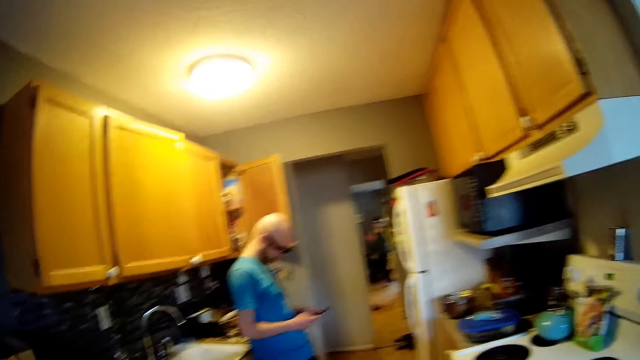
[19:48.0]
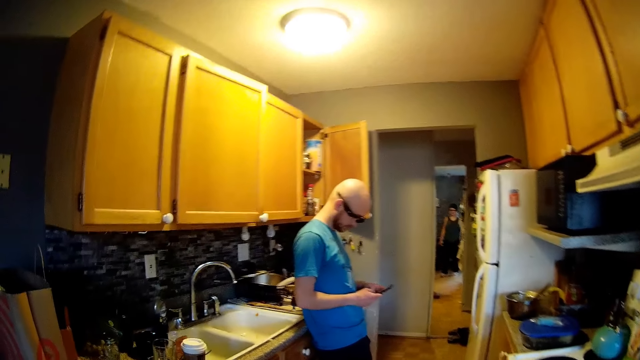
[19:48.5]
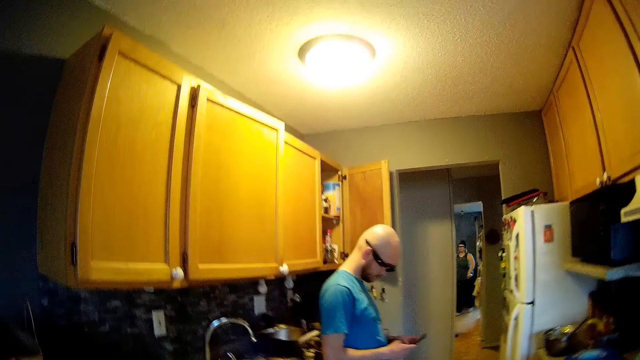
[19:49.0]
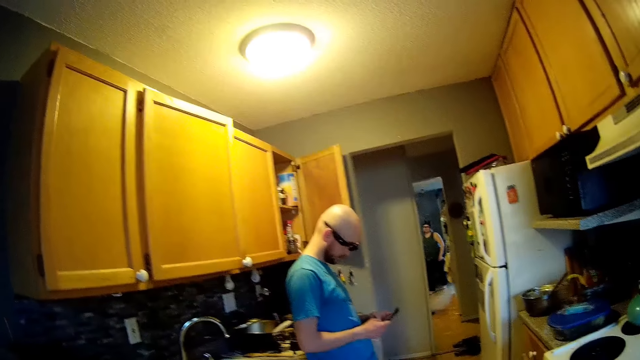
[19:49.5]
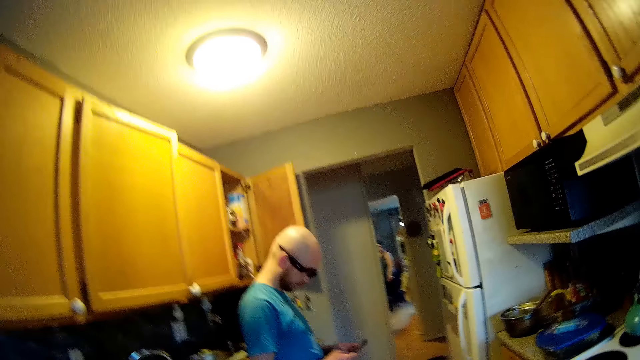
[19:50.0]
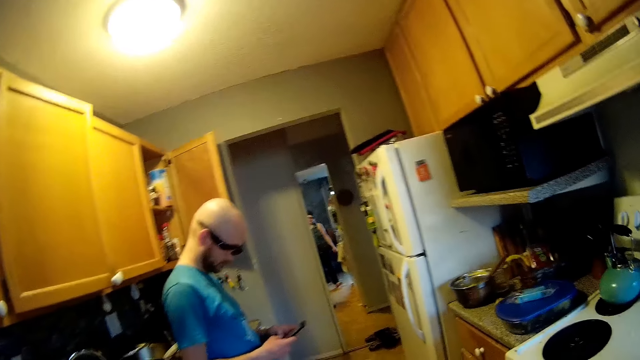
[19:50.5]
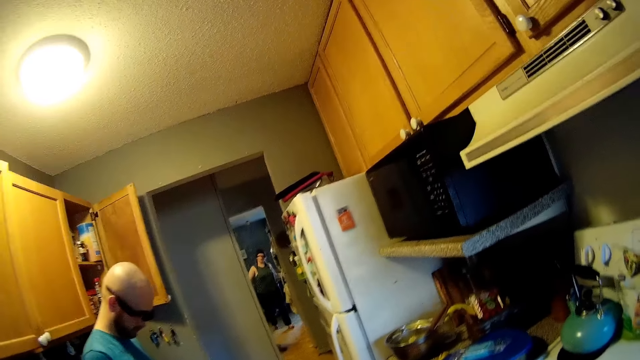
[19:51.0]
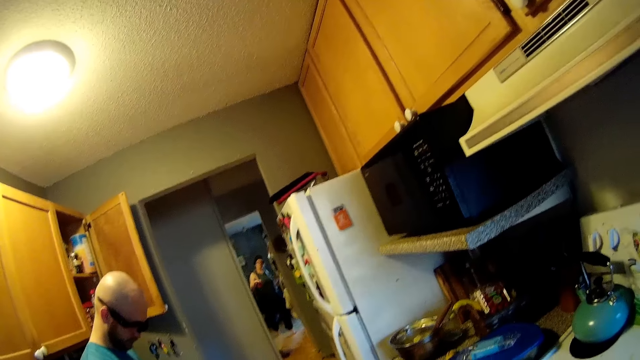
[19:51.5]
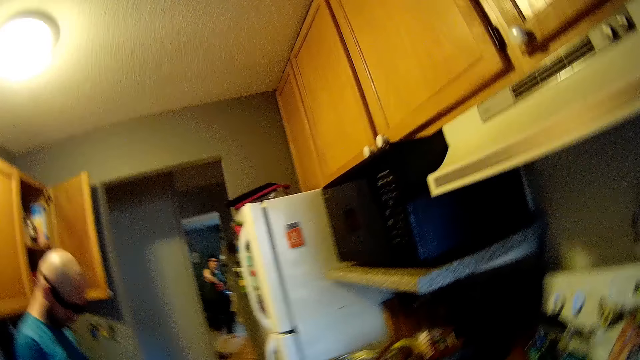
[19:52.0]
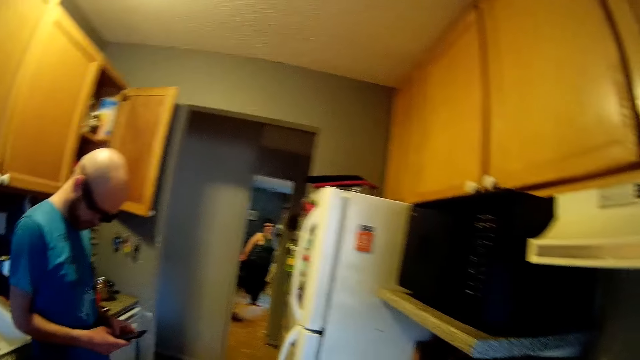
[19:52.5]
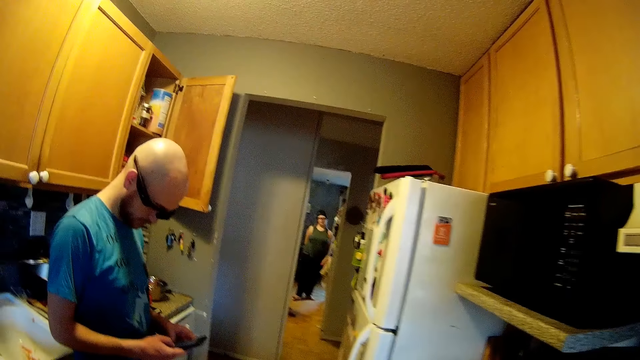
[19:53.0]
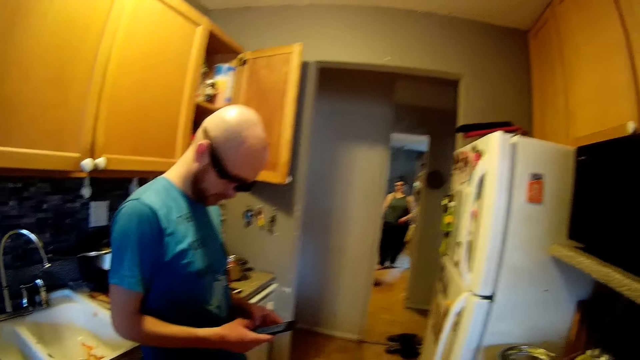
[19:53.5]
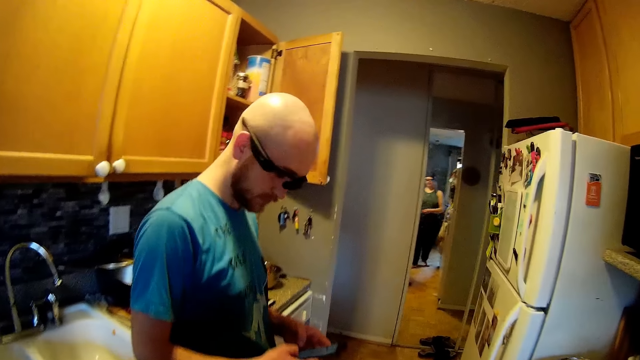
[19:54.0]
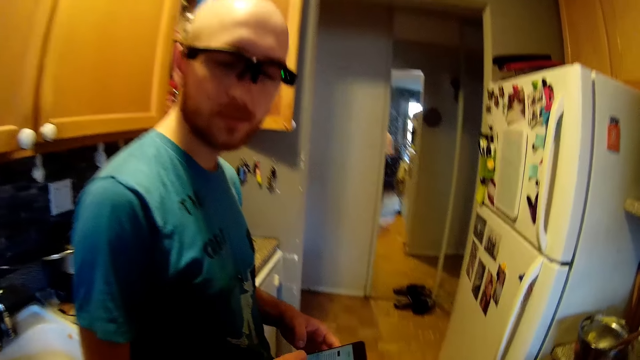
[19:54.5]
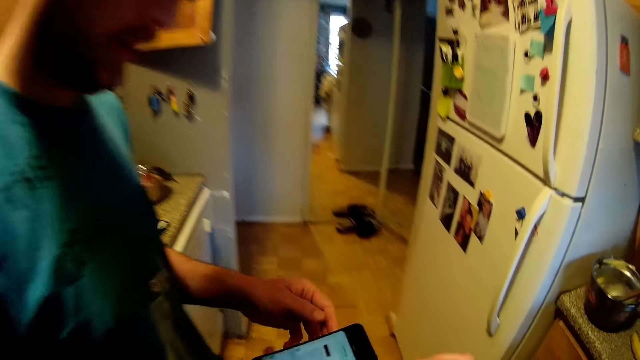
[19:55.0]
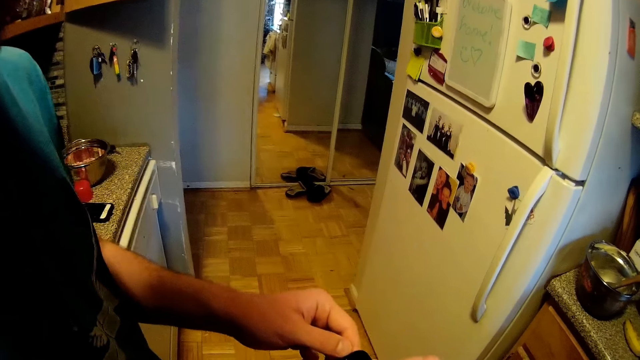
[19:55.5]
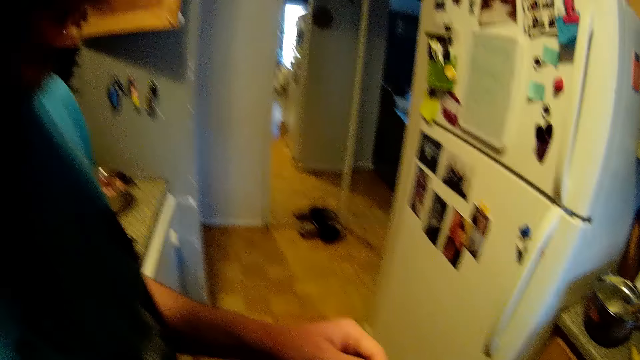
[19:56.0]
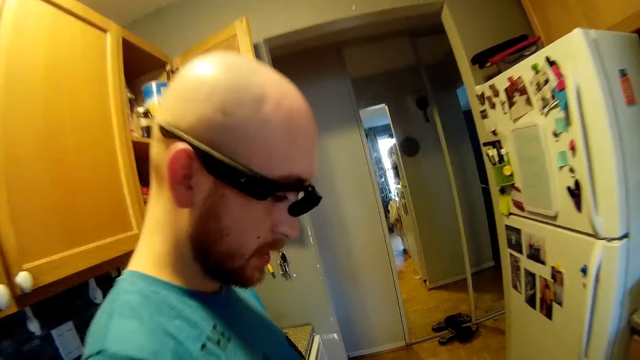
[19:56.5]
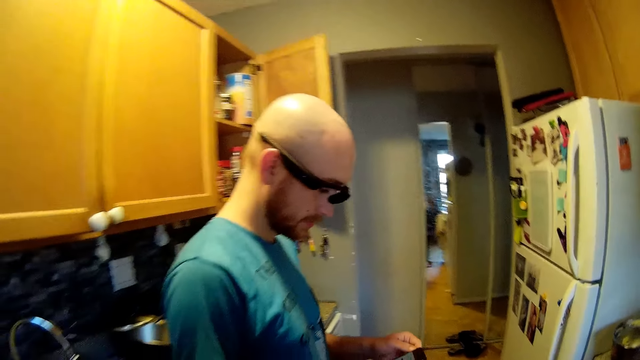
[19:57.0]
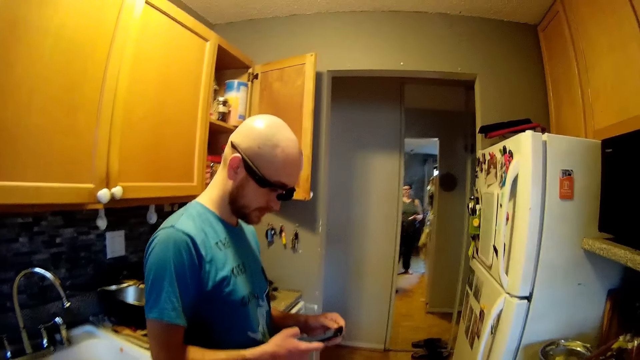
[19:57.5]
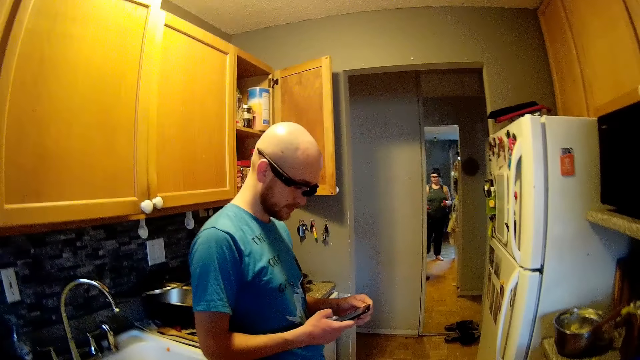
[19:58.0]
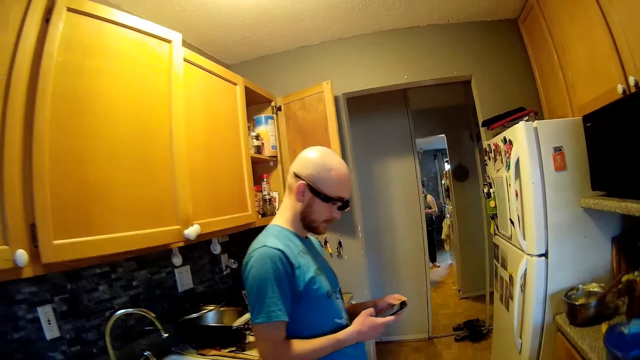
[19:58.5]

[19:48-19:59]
The camera wearer holds the bottle with her right hand. She interacts with the man. She speaks to the man. The man uses his phone. The camera wearer moves backward.

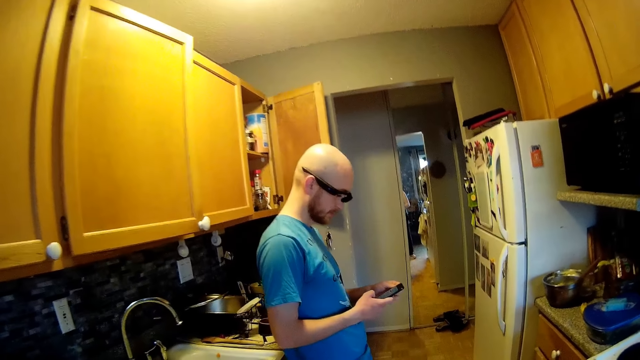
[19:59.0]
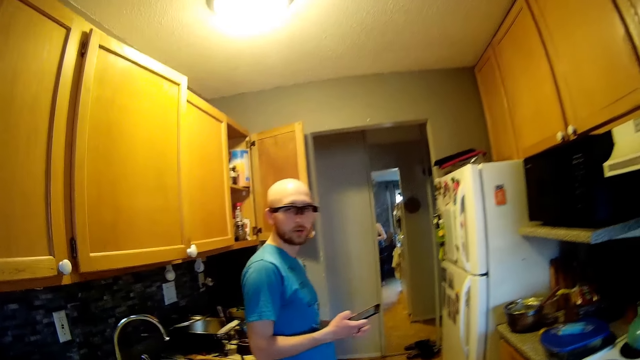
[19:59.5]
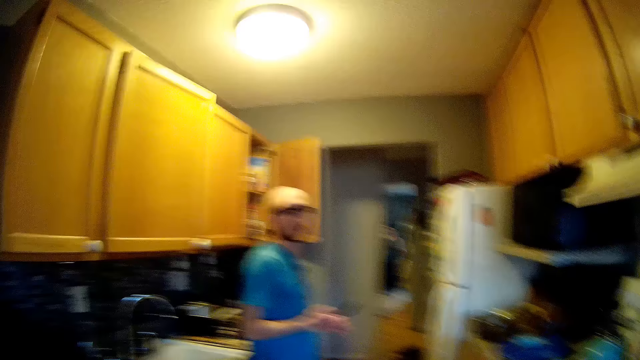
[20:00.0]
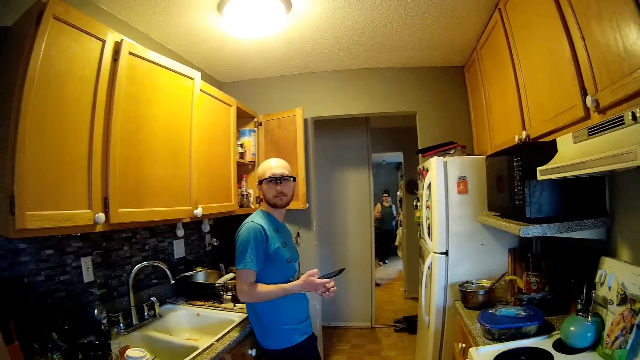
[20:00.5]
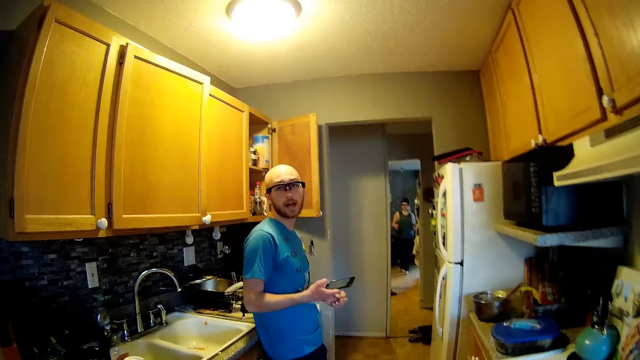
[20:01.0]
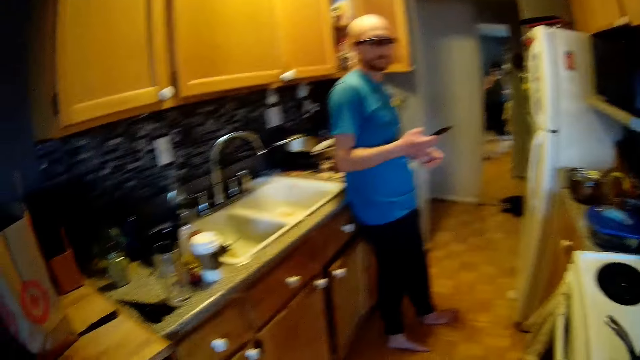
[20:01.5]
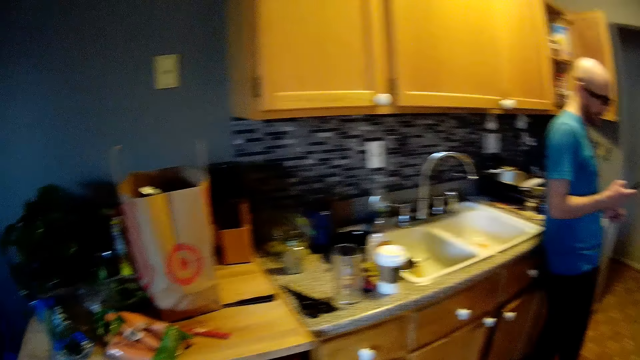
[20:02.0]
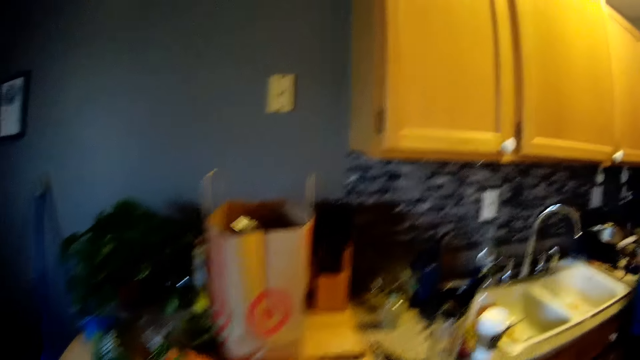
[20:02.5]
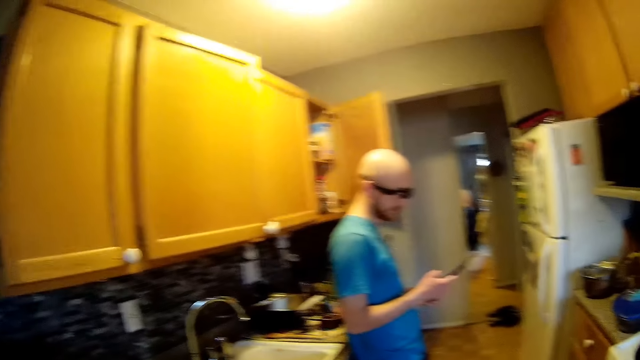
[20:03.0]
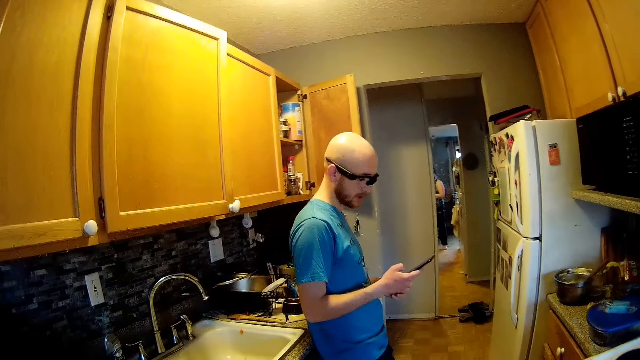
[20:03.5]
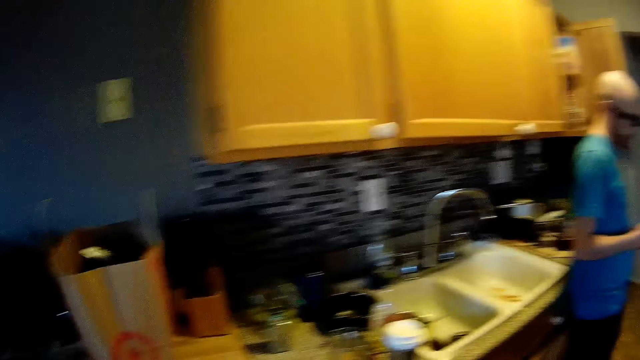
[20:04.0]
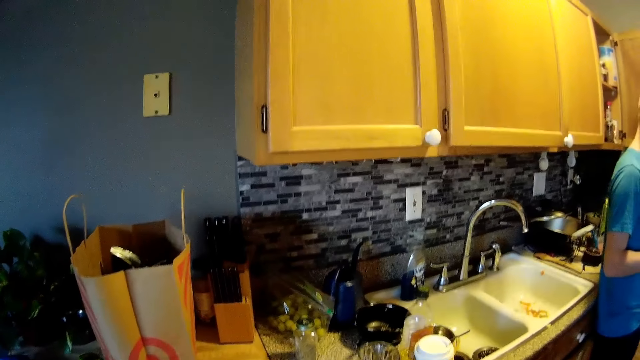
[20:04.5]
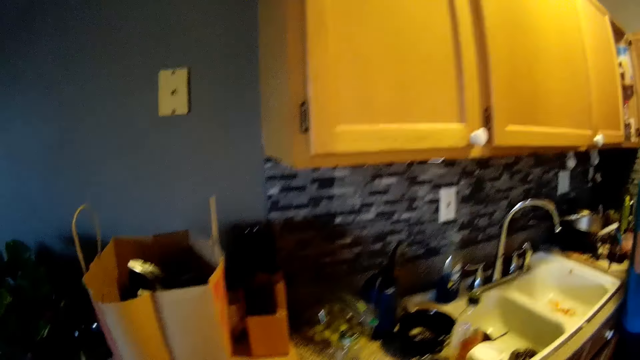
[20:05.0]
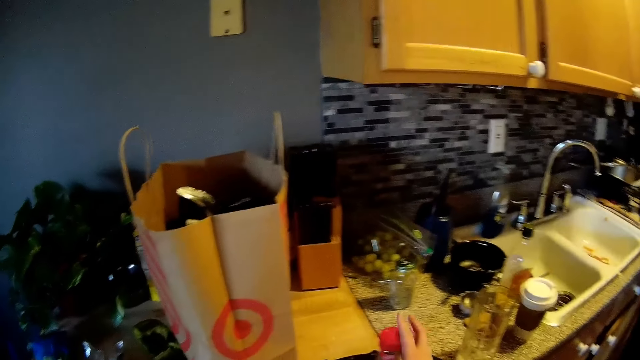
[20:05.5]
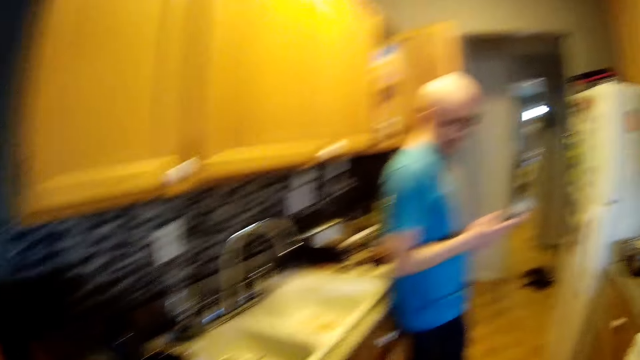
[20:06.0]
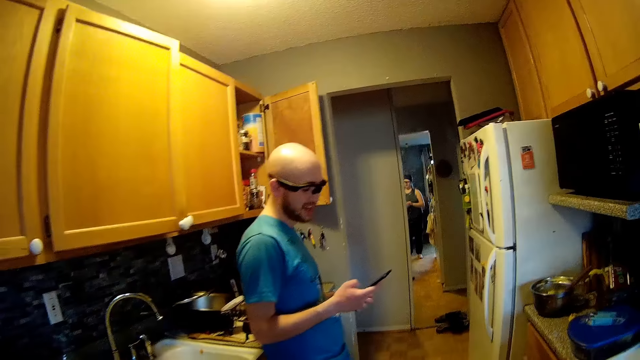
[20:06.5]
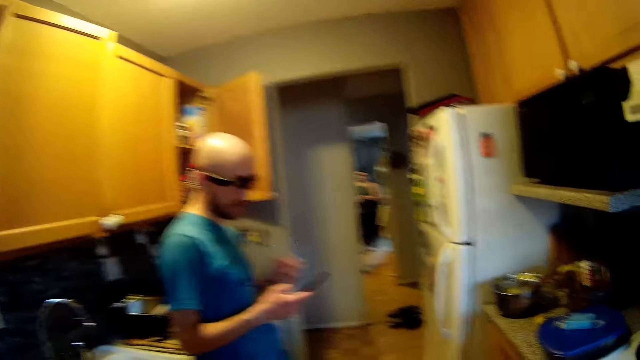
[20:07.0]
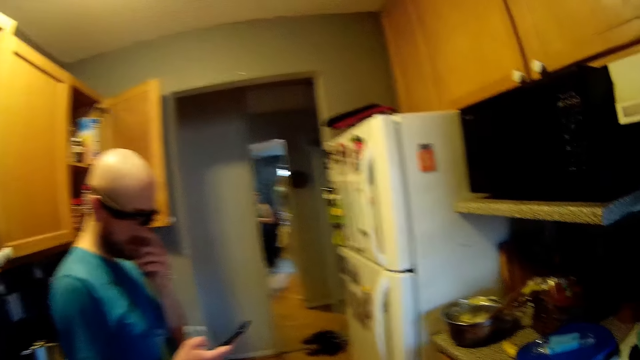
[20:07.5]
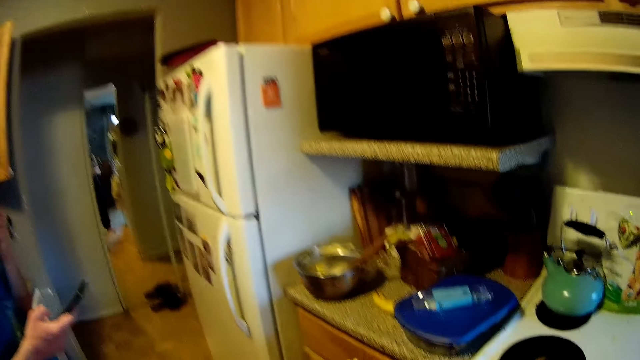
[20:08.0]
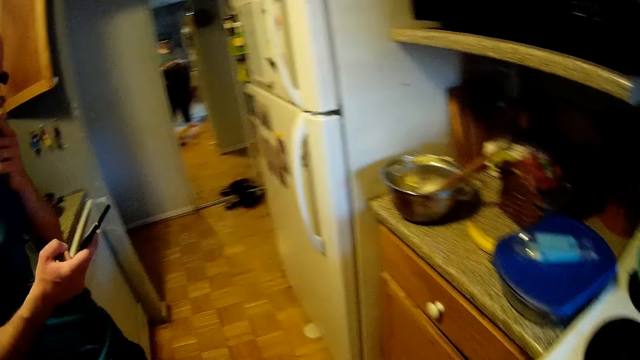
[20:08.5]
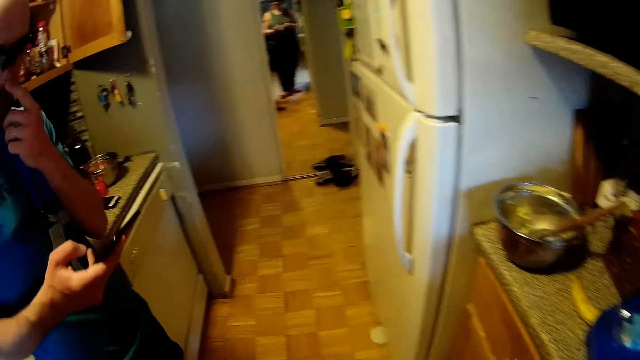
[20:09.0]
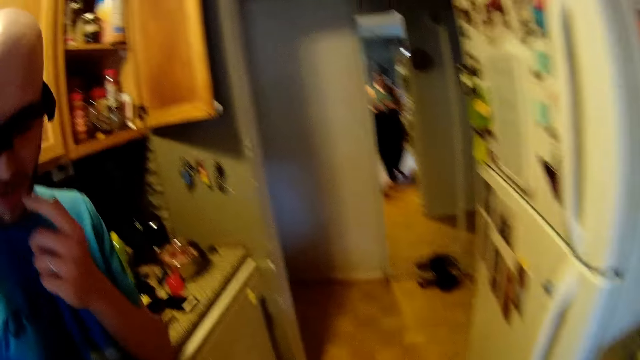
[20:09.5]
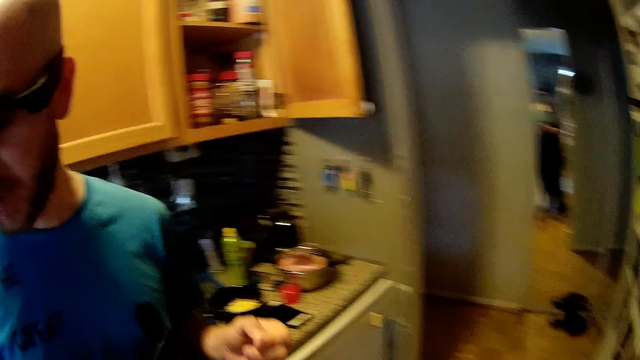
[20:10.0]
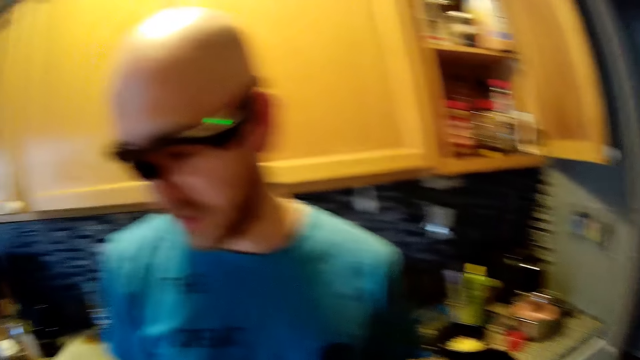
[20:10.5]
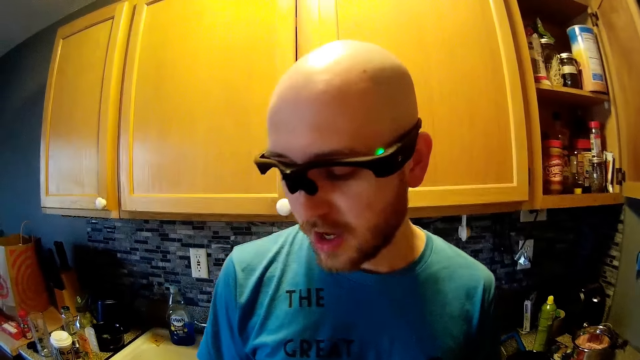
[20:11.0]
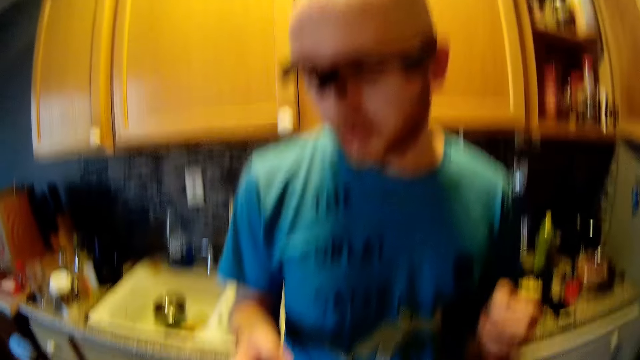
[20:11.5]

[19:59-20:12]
A man removes his left hand from the phone. The man holds the phone with his right hand. The man speaks. The camera wearer speaks. He speaks again. He looks aside. The man uses his phone. The camera wearer looks aside. He walks. He drops the bottle on the countertop with his right hand. The man uses his phone. The man lifts his hand and touches his nose with his left hand. The man drops his hand from the nose and looks aside.
